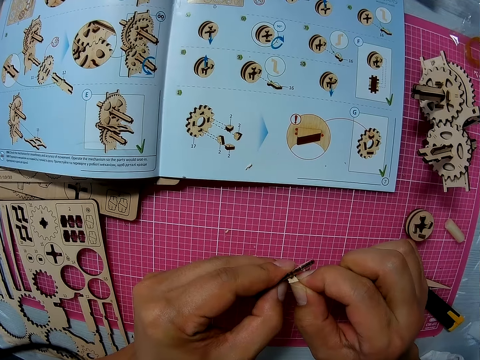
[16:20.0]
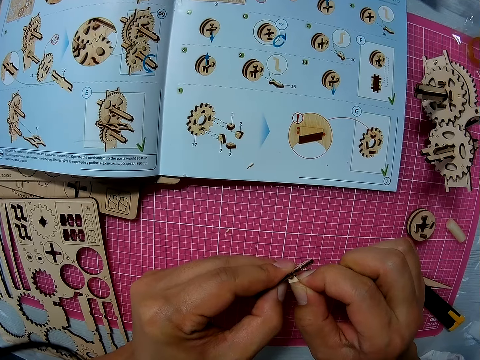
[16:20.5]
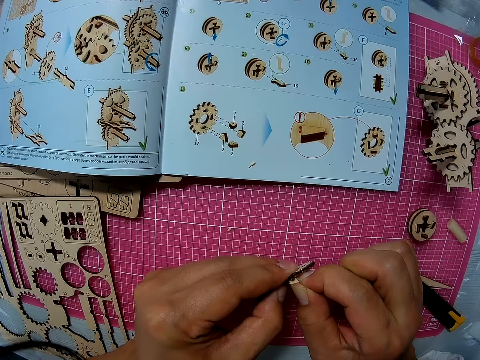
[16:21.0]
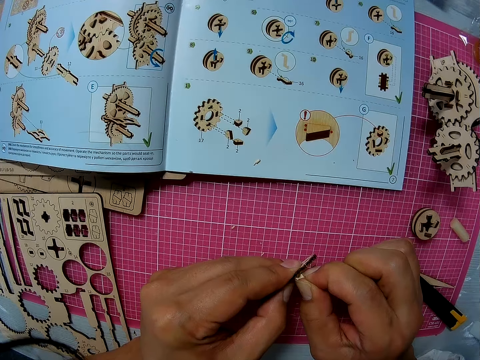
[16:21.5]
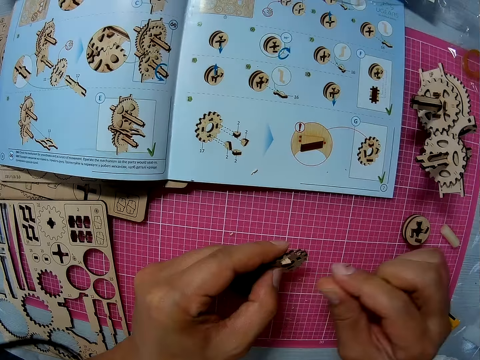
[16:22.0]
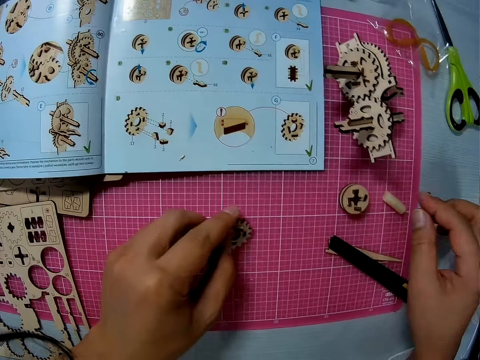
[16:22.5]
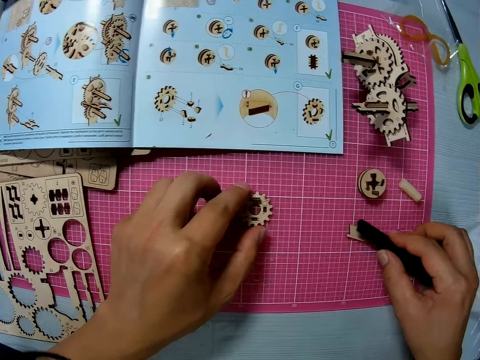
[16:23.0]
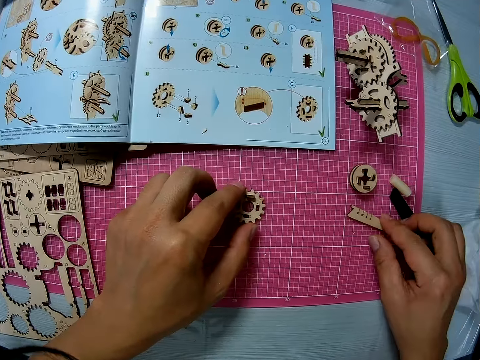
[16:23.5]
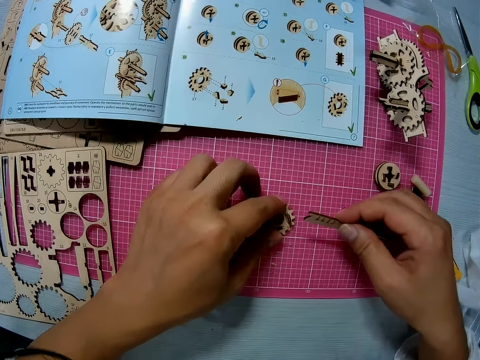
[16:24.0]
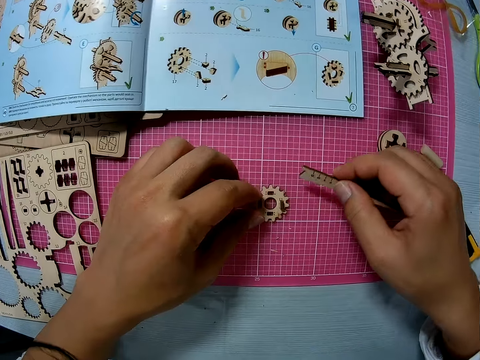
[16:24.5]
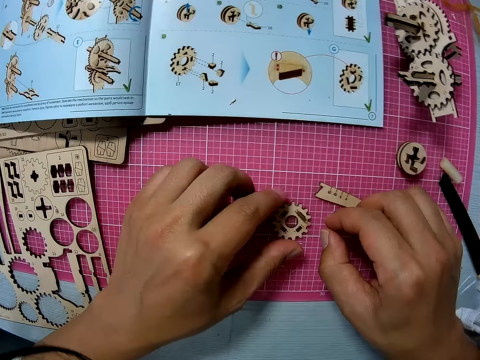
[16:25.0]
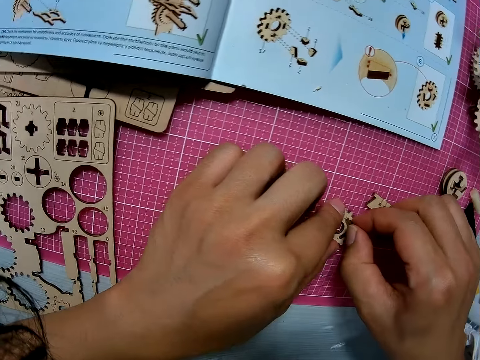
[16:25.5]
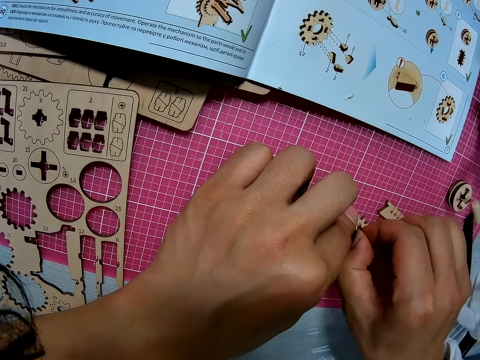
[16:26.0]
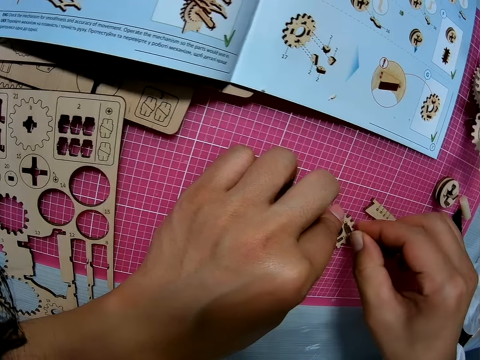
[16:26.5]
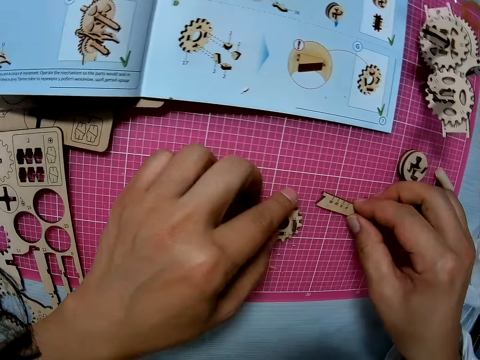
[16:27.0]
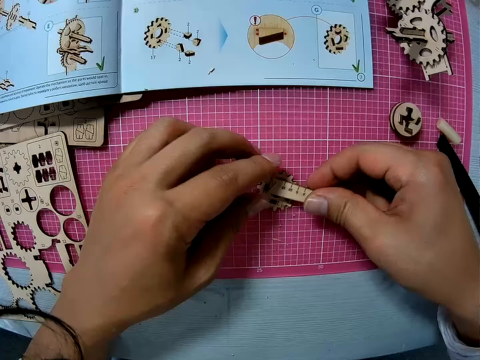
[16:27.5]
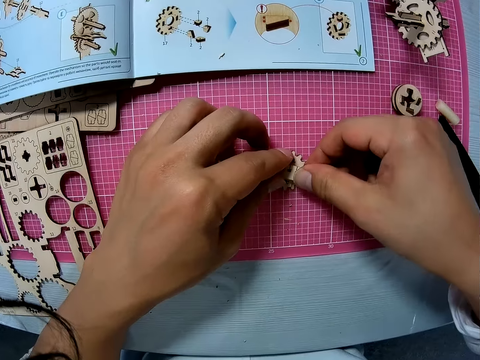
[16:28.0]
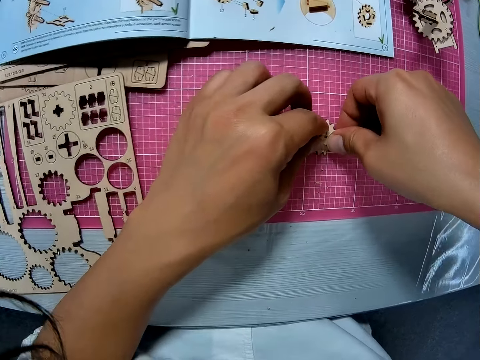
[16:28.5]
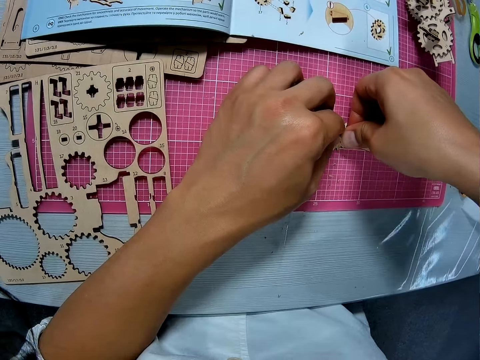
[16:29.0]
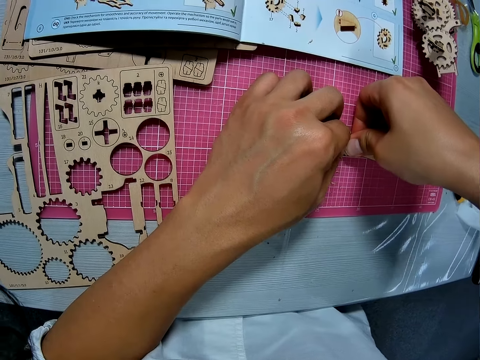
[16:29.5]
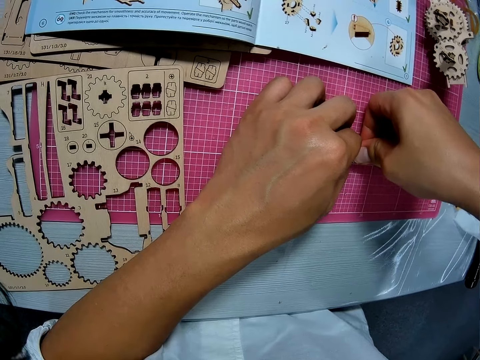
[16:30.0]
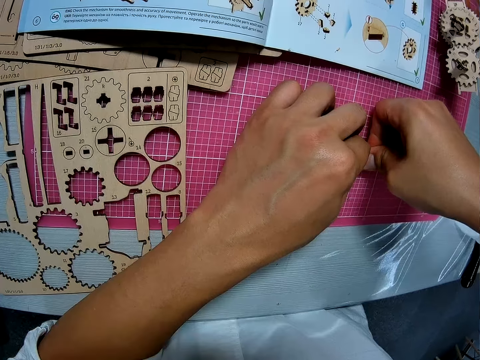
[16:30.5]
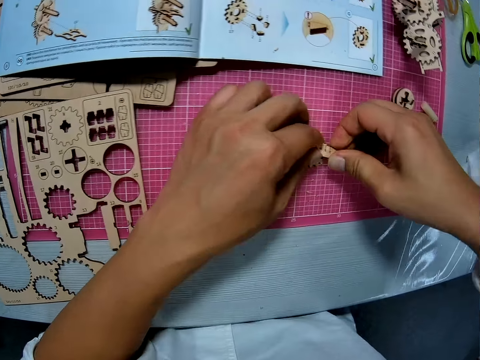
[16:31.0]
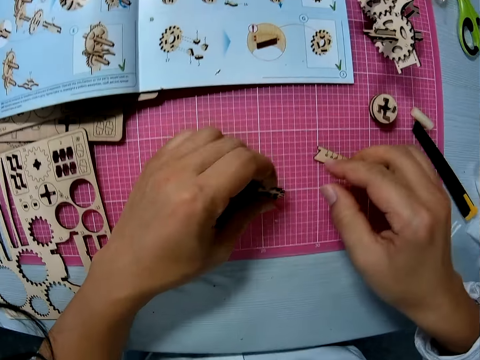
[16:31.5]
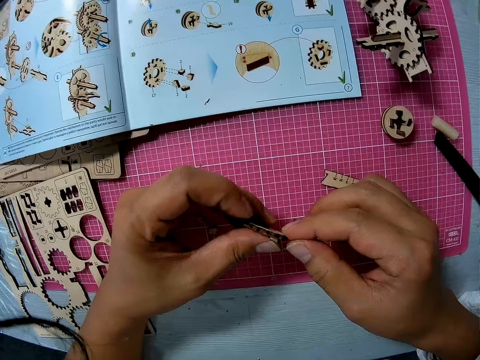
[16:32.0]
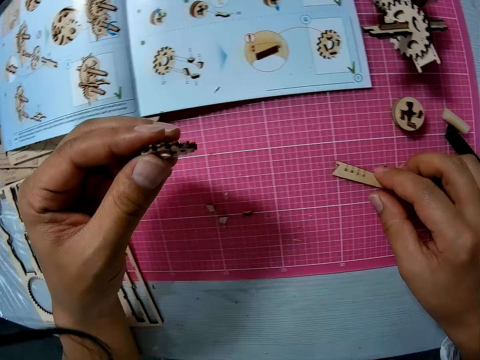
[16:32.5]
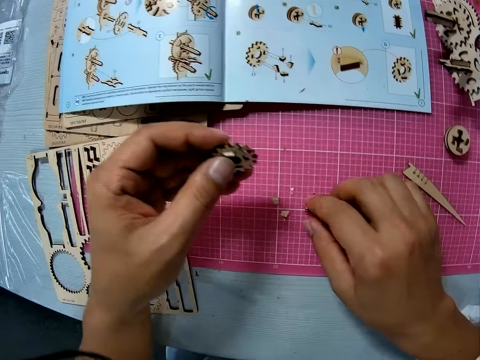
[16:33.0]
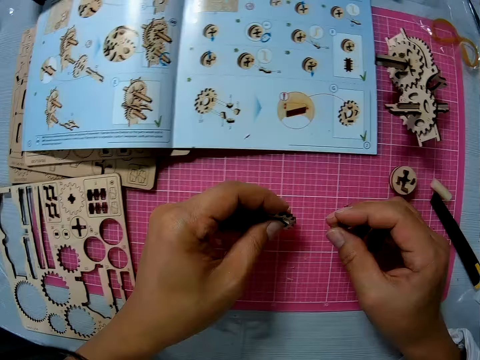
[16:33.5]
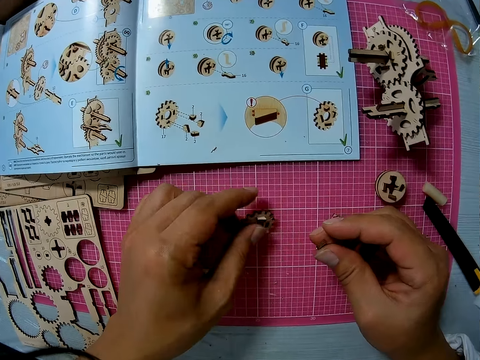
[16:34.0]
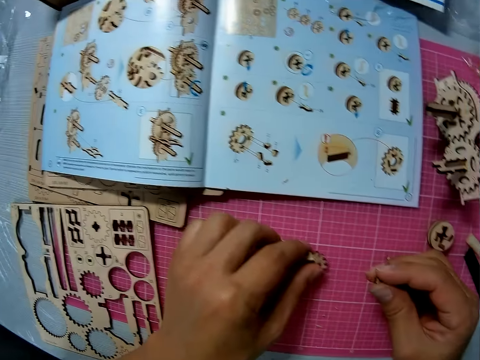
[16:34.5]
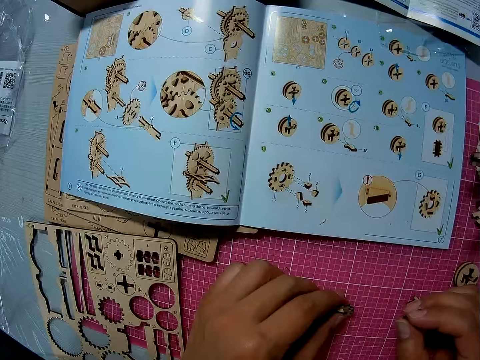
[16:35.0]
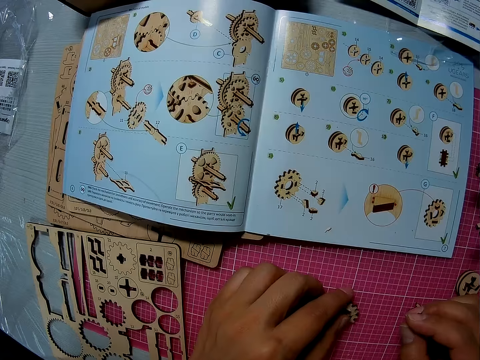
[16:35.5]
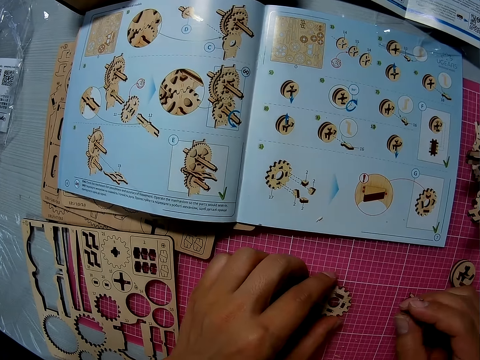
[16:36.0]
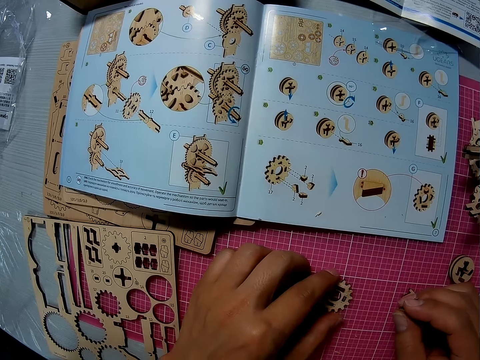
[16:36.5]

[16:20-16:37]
The camera wearer picks the puzzle piece. He picks the craft straightener from the cutting sheet with his right hand. He drops the puzzle piece. He drops the craft straightener on the cutting sheet. He moves the piece on the cutting sheet with his left hand. He fixes the puzzle piece. He examines the piece with both hands. He picks the craft straightener from the cutting sheet with his right hand. He picks the puzzle piece. He works on the piece with the craft straightener. He fixes the puzzle piece. He drops the puzzle piece. He picks up the piece from the cutting sheet with his left hand. He holds the piece with both hands briefly. He moves the craft straightener with his right hand. He picks up another piece from the cutting sheet with his right hand. He places the piece on the cutting sheet with his left hand.

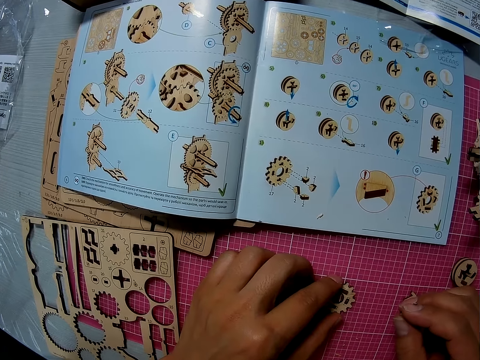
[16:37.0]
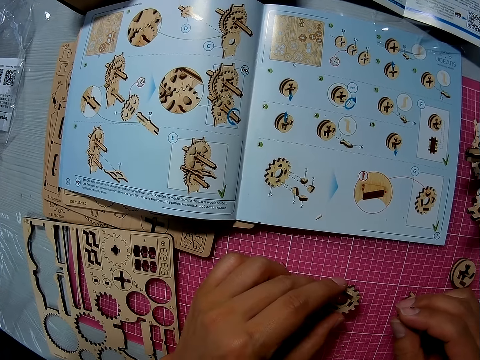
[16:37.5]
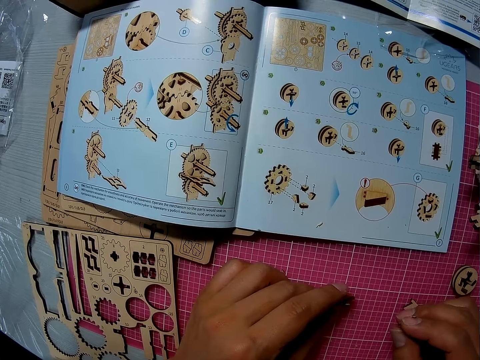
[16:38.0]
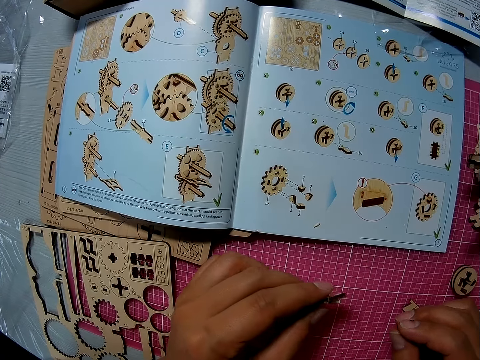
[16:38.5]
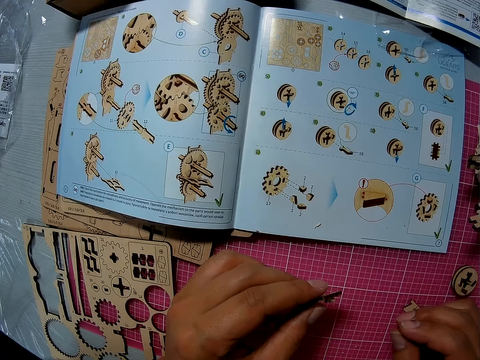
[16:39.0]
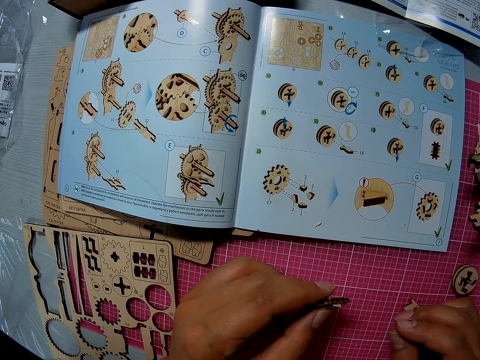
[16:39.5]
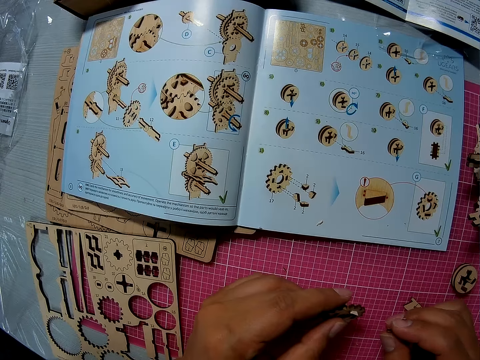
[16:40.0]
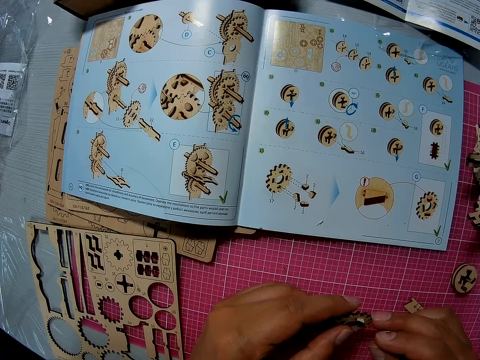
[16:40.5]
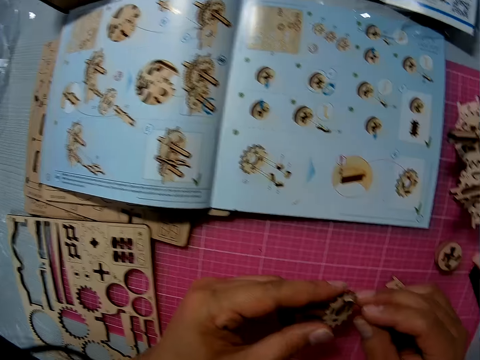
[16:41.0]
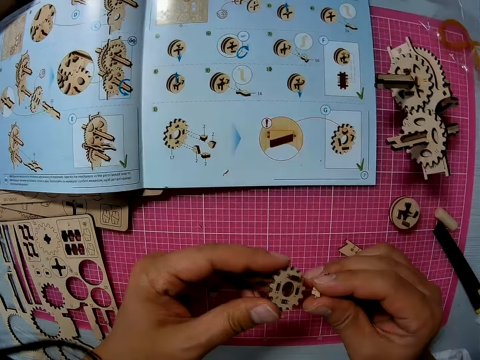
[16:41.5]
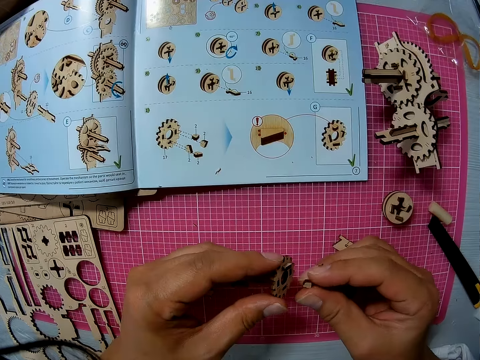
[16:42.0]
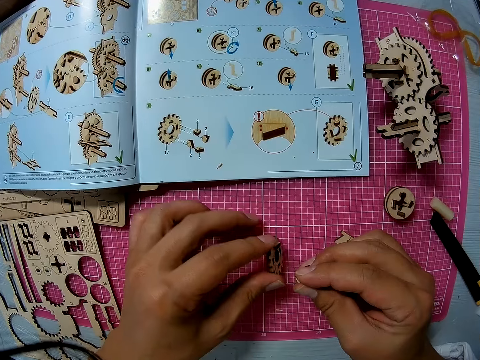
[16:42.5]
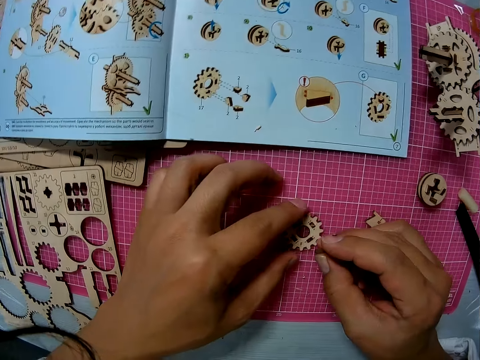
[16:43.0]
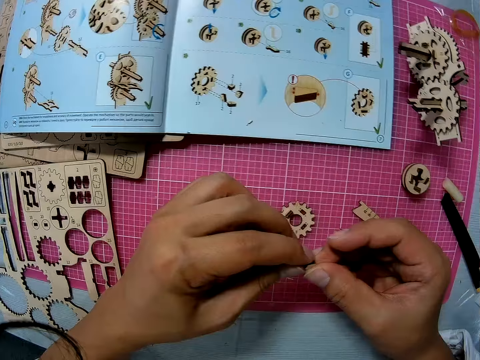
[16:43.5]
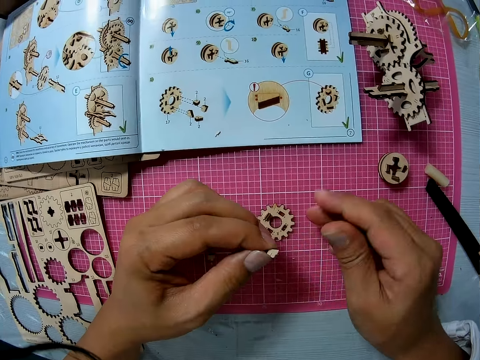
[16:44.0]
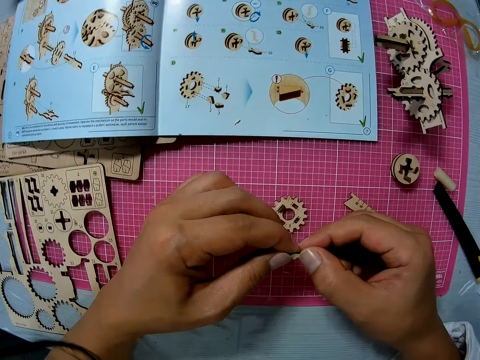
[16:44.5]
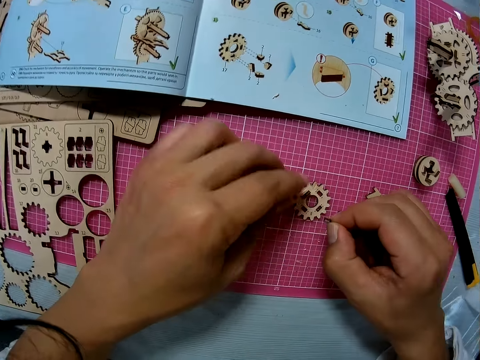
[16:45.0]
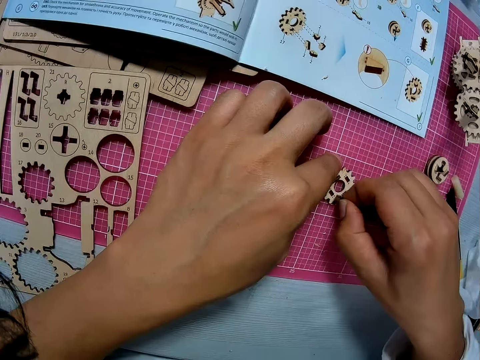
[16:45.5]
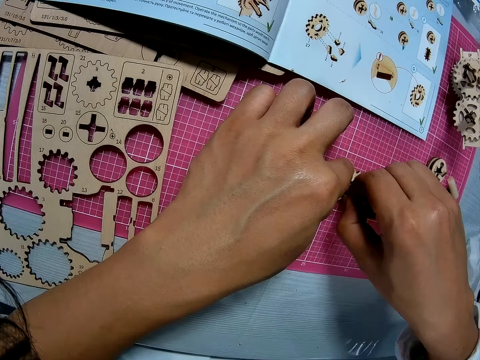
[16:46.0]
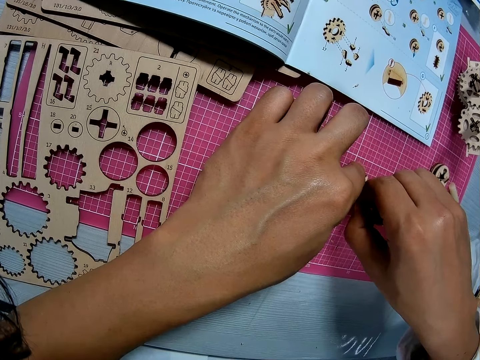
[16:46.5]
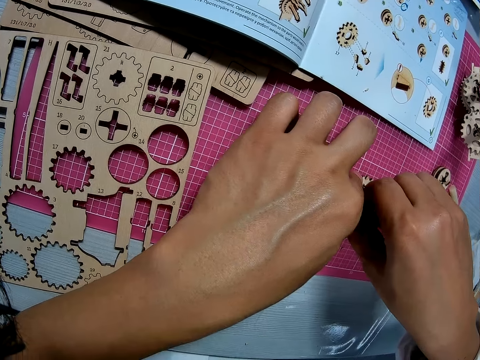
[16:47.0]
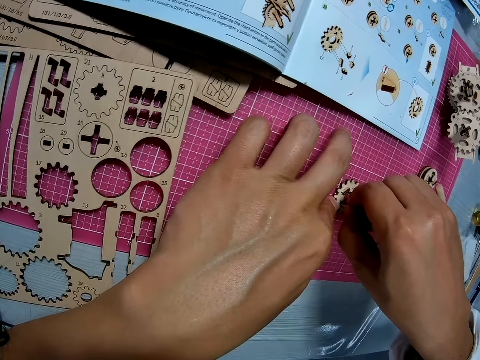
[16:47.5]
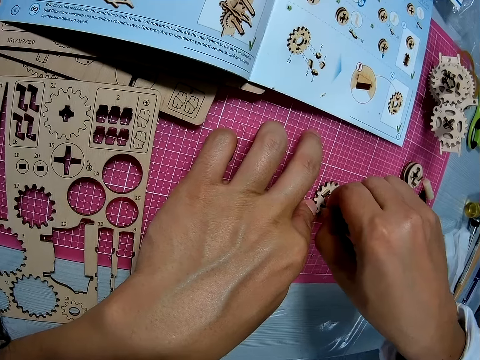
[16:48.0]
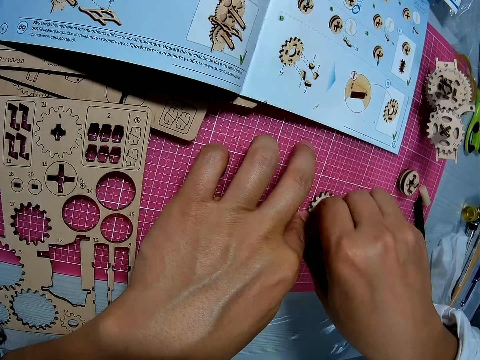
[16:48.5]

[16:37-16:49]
The camera wearer lifts the piece from the cutting sheet. He drops the piece in his left hand on the cutting sheet. He holds the piece formerly in his right hand with both hands now. He joins the piece in his right hand to the one on the cutting sheet. He holds down the piece on the cutting sheet with his left hand.
